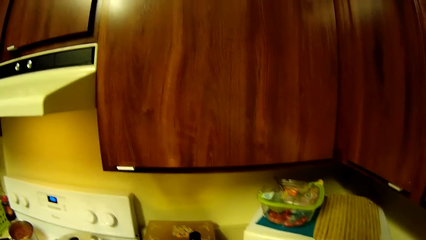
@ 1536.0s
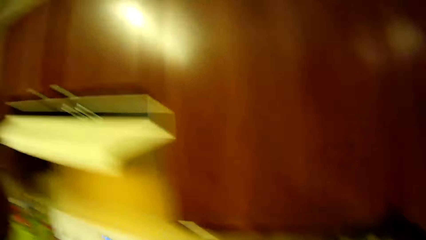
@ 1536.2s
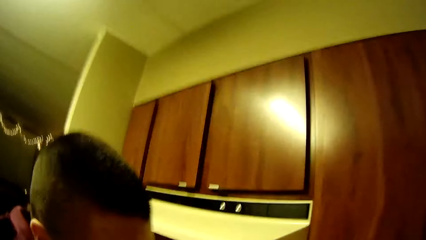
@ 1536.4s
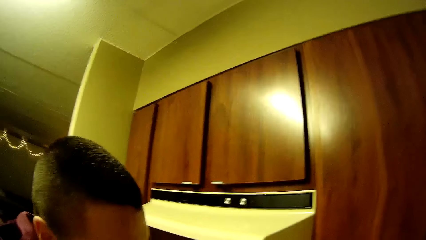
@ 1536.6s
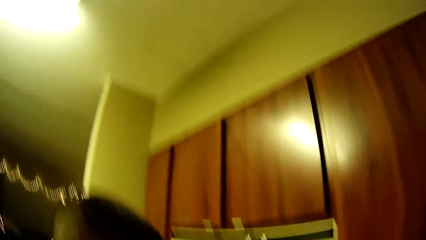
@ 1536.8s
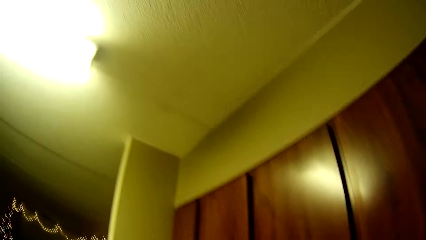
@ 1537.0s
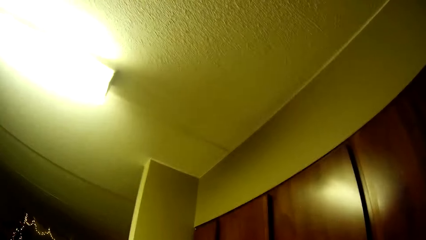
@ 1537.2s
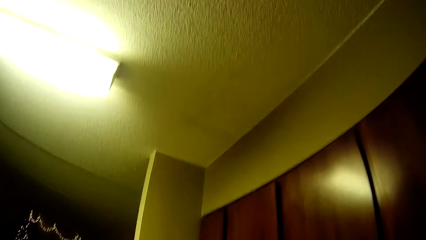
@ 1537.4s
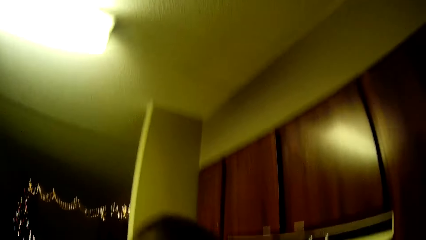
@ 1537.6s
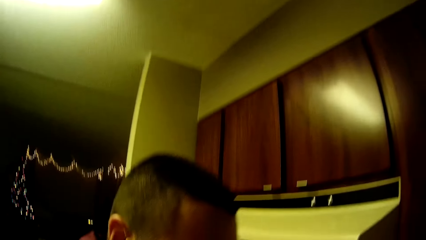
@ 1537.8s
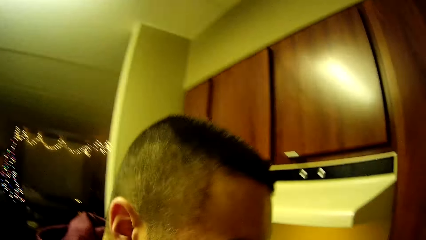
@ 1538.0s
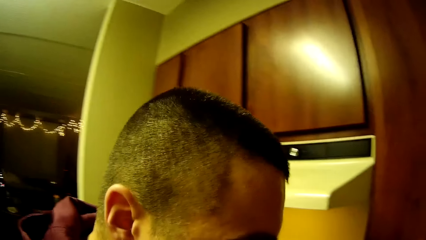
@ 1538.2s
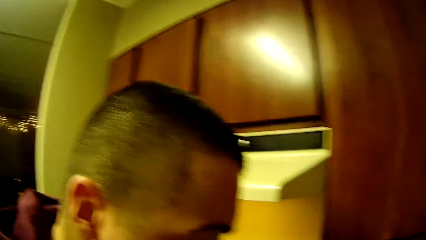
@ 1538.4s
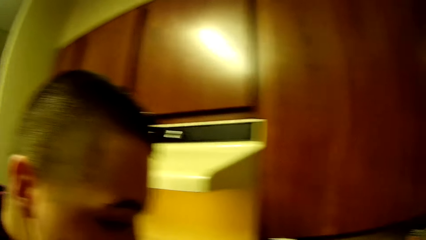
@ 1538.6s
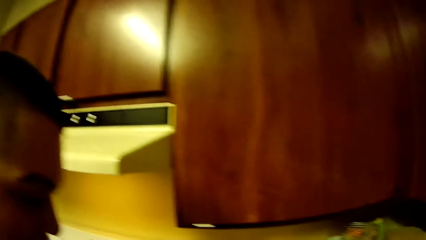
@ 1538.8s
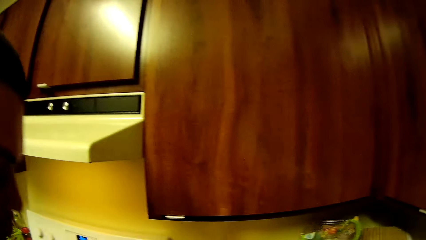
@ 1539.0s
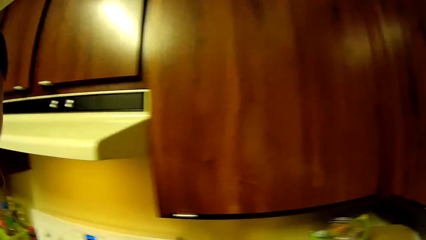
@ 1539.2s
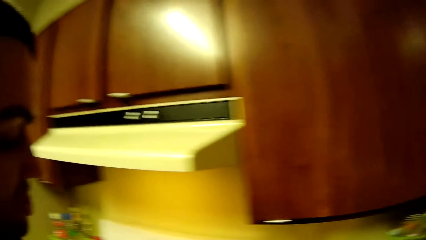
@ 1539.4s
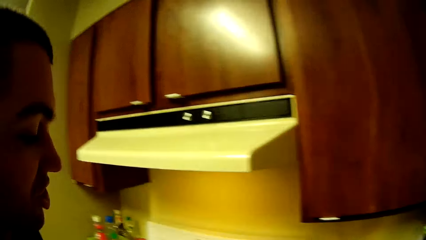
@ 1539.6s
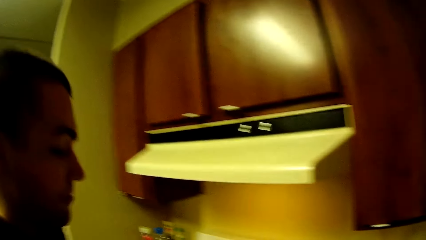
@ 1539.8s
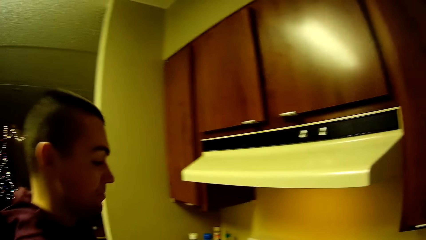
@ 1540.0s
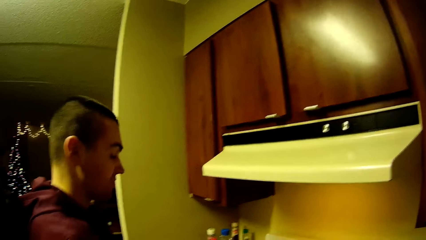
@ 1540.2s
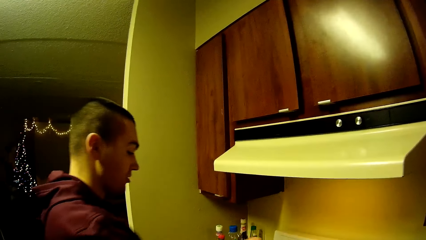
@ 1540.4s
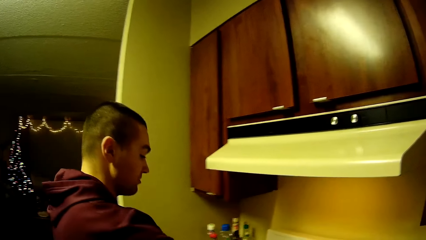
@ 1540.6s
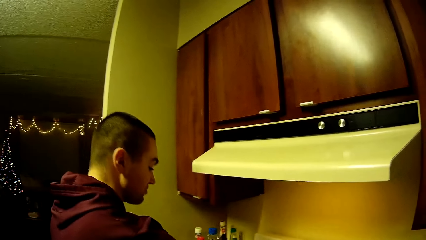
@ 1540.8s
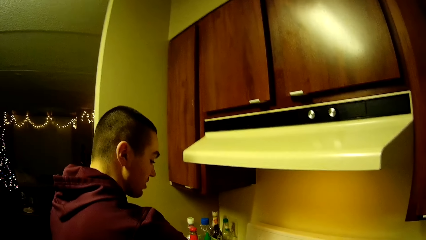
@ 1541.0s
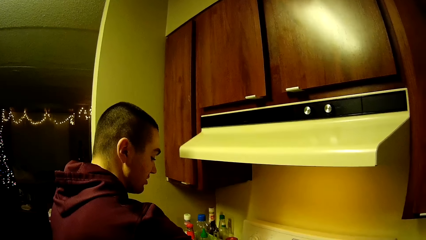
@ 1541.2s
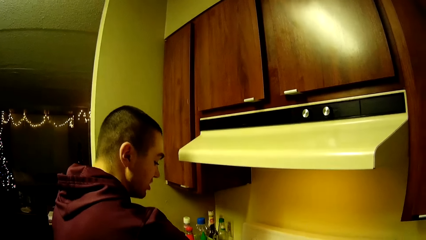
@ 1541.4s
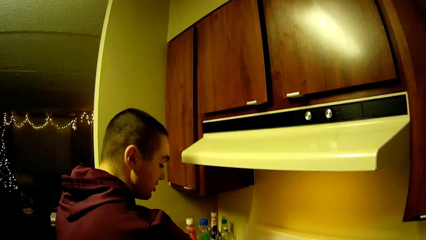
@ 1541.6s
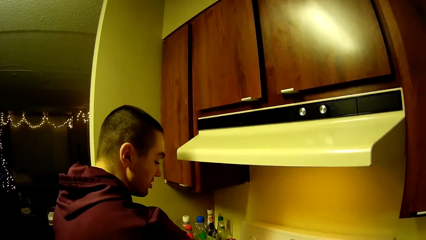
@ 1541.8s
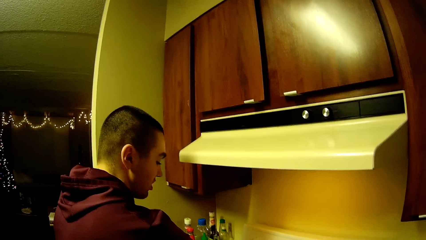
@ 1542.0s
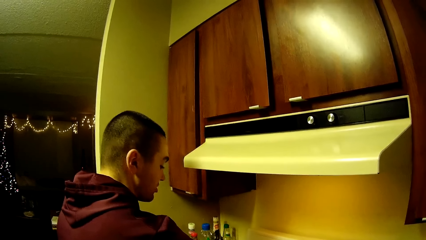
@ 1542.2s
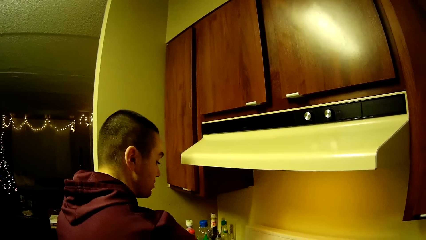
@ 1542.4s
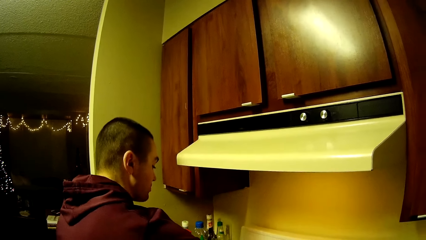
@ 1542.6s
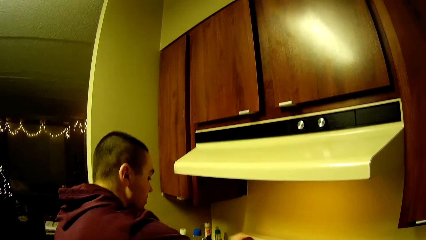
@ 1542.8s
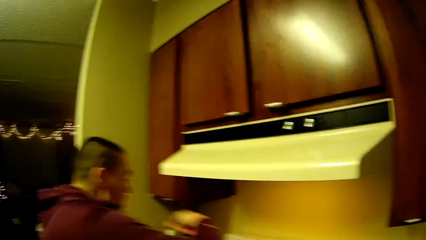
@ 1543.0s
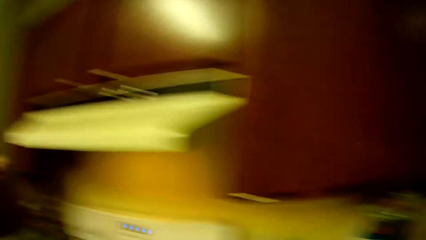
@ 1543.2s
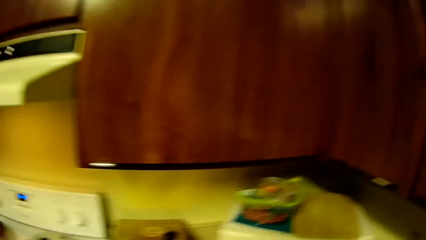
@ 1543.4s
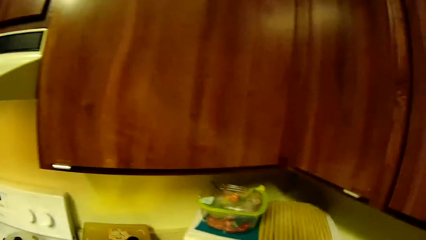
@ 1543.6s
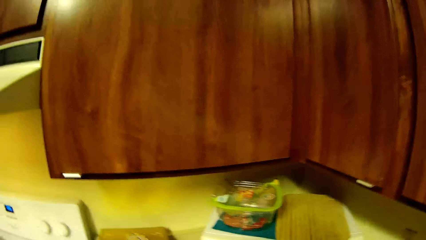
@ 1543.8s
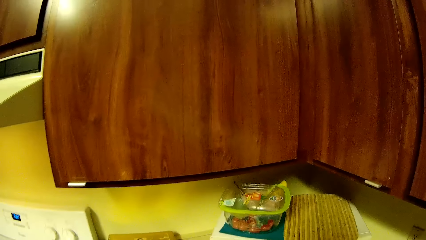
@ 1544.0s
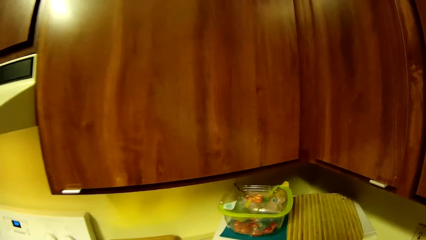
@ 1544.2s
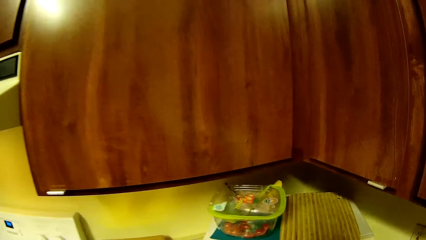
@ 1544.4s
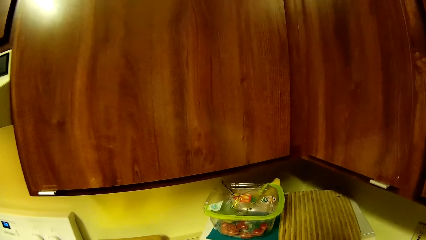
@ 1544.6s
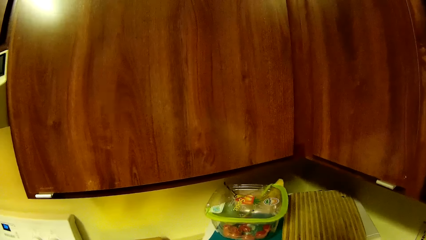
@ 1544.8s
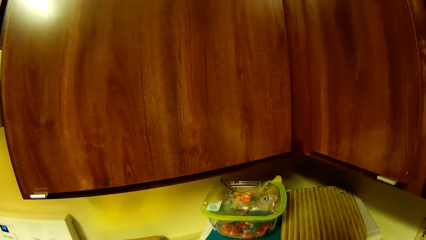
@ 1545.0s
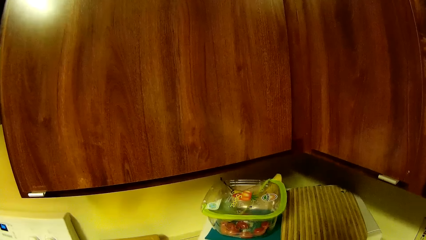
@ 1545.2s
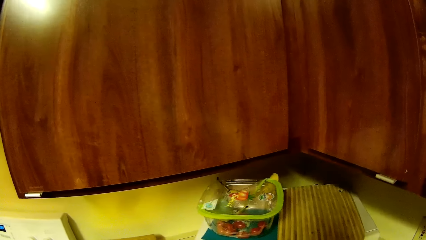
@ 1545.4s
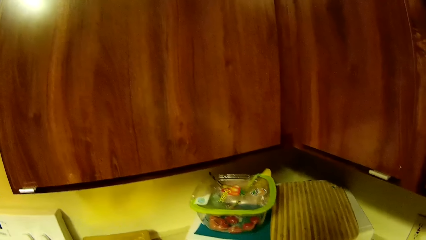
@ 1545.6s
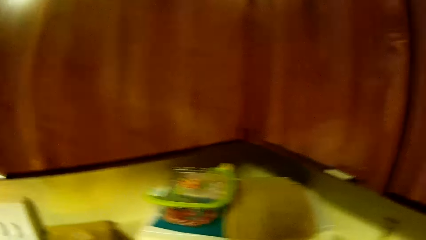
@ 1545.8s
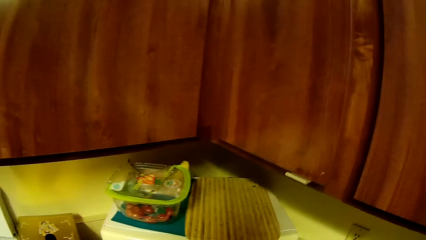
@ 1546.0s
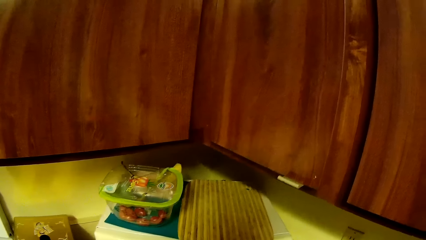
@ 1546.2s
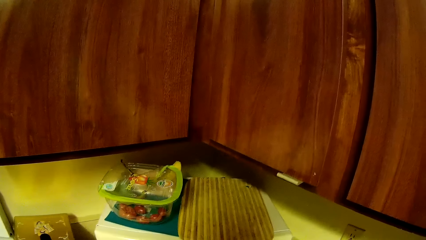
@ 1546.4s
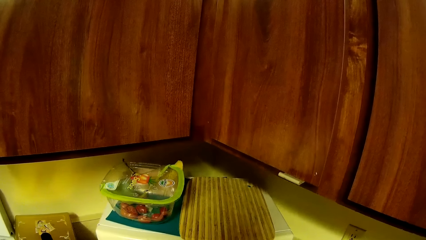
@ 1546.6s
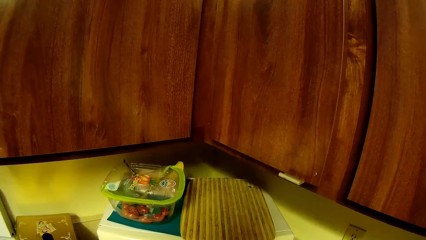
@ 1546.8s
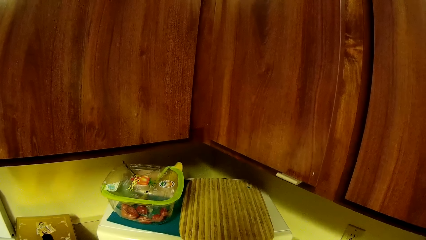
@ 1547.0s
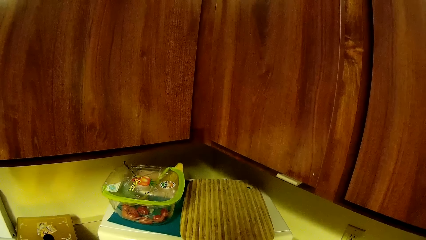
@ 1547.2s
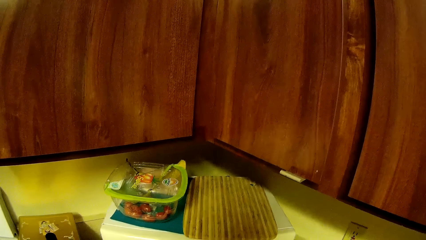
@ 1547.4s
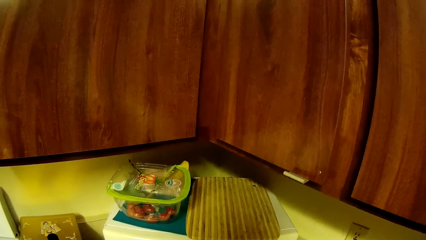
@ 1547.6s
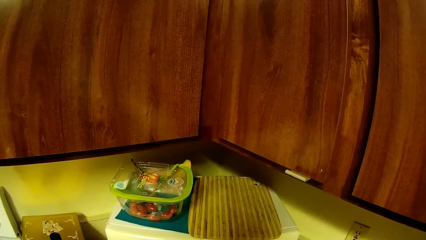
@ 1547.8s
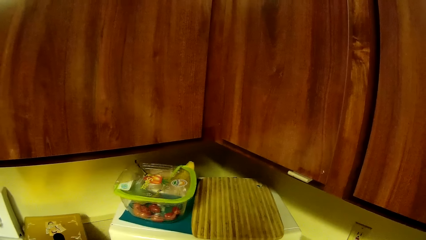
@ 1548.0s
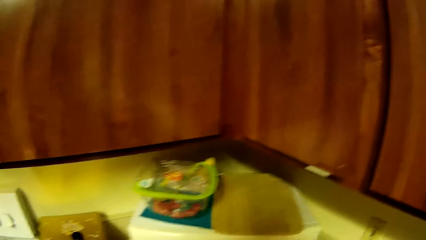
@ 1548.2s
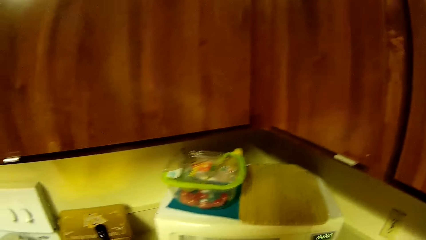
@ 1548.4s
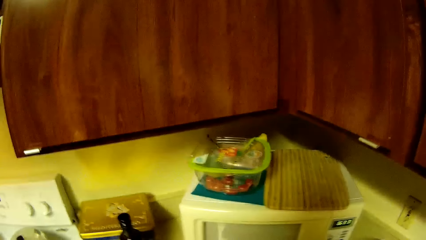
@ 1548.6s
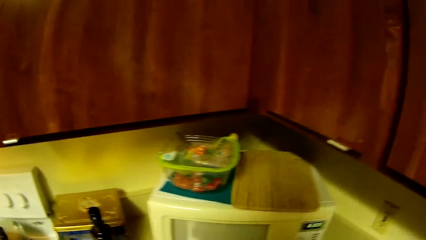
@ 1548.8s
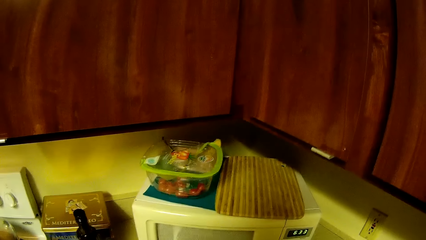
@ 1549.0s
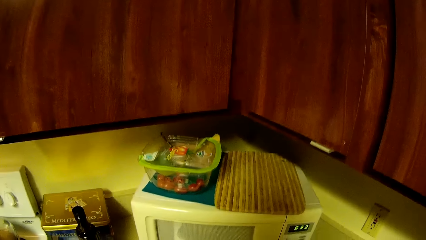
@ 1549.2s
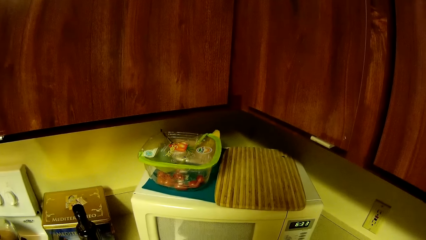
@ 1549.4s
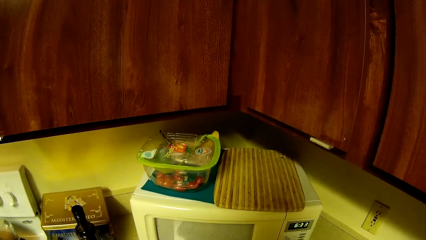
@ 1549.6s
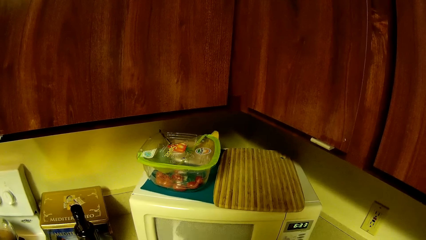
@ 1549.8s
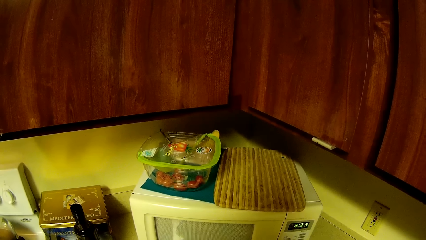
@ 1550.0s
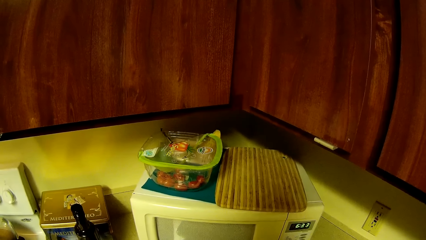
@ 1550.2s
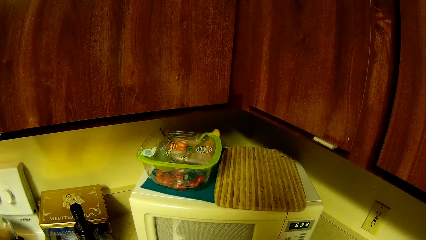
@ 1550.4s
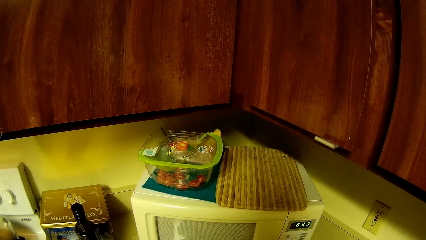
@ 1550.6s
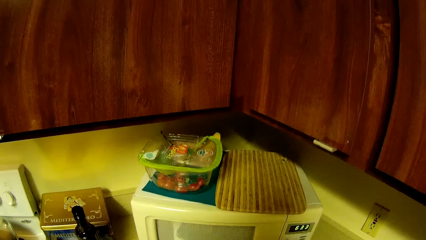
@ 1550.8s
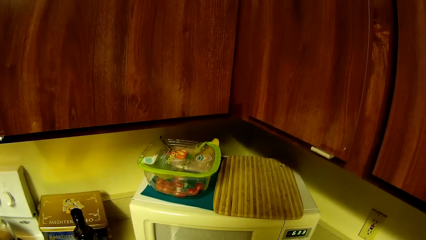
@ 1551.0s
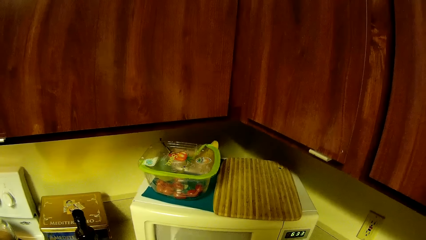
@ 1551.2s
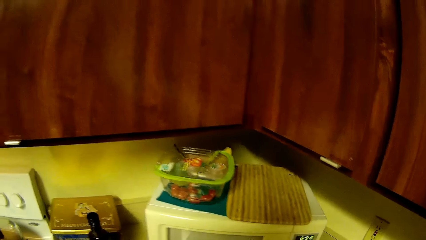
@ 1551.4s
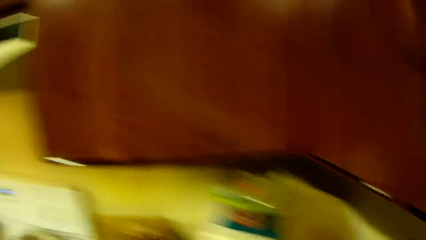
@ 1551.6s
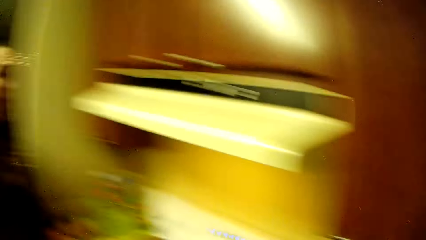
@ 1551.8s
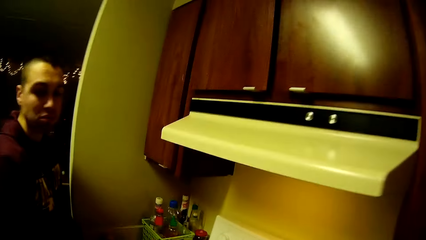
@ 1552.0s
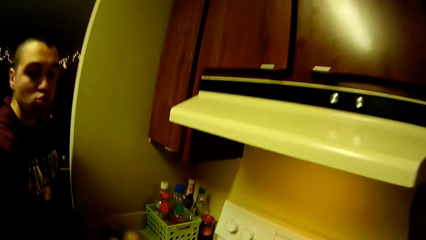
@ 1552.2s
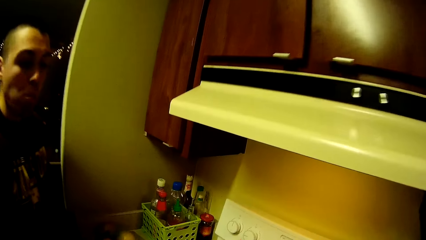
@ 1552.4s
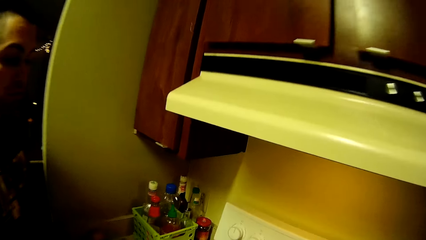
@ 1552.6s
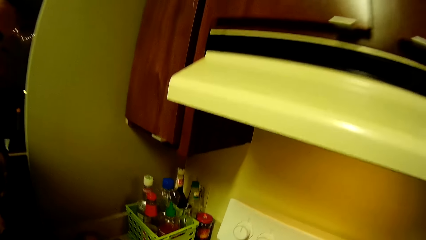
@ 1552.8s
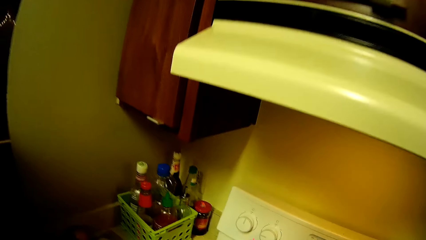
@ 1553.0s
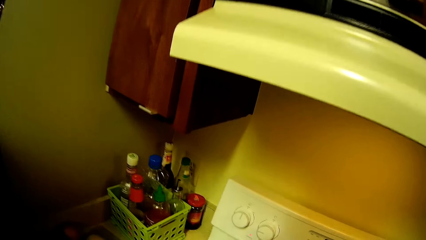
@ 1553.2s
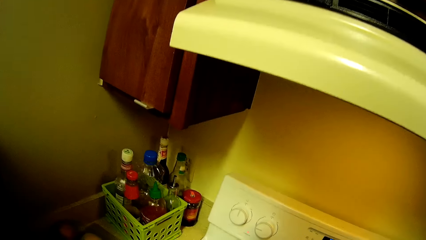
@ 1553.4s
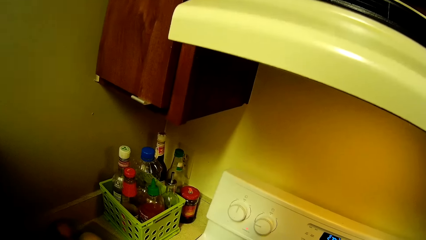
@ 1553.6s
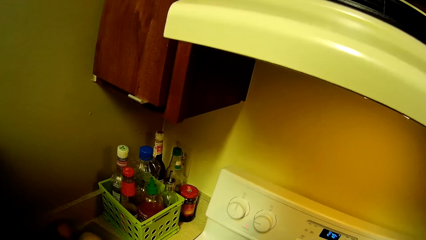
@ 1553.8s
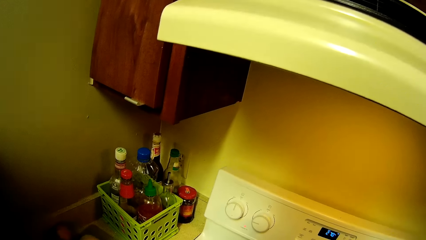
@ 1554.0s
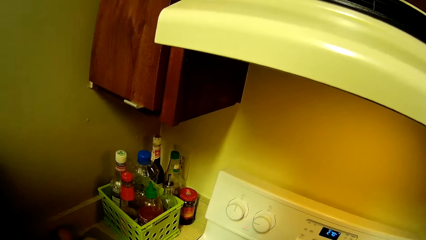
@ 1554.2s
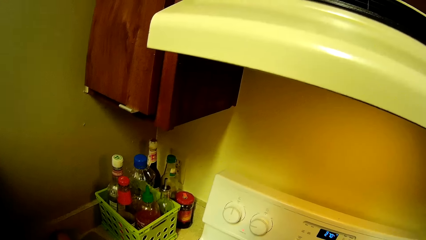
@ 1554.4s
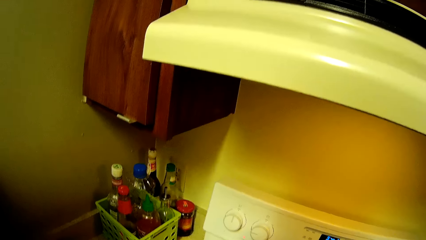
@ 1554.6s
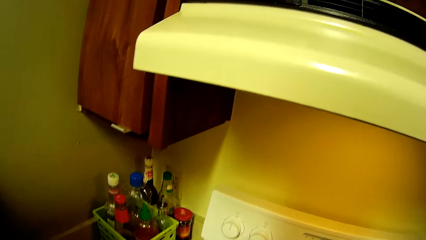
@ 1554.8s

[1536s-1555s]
A man moves around. The man tastes the food. The camera wearer stares in the kitchen. The man chews. The camera wearer moves around the kitchen.
